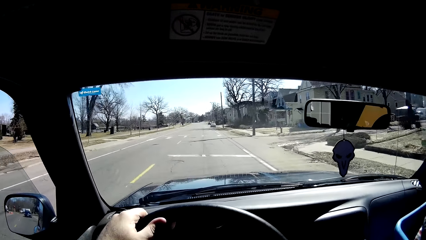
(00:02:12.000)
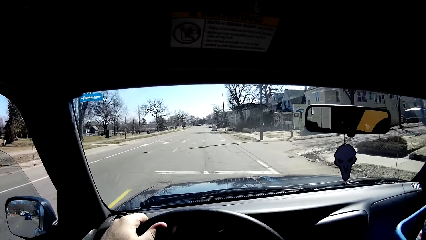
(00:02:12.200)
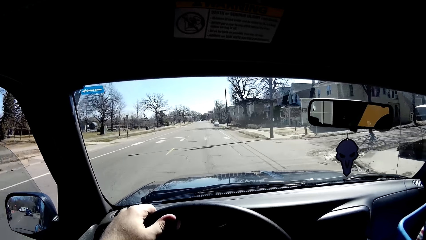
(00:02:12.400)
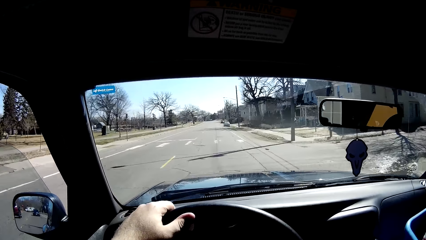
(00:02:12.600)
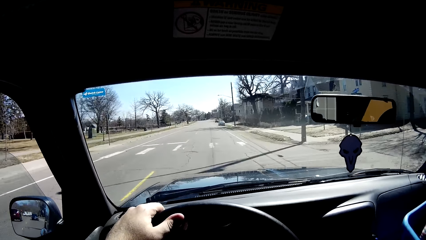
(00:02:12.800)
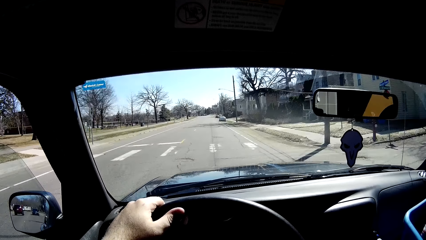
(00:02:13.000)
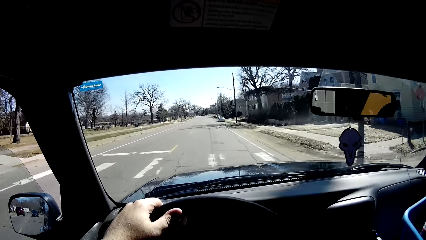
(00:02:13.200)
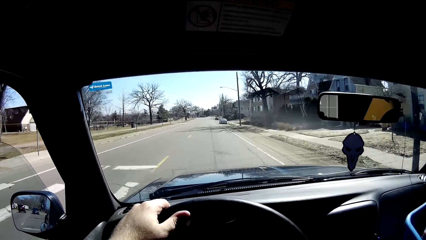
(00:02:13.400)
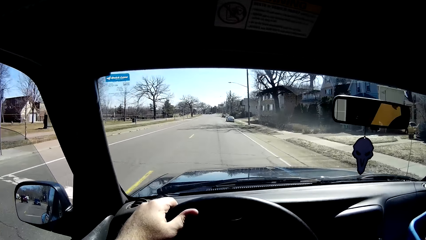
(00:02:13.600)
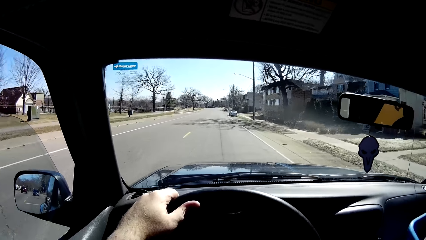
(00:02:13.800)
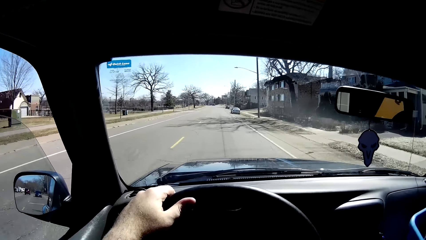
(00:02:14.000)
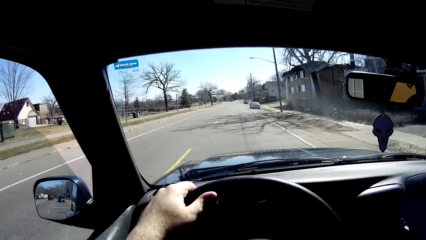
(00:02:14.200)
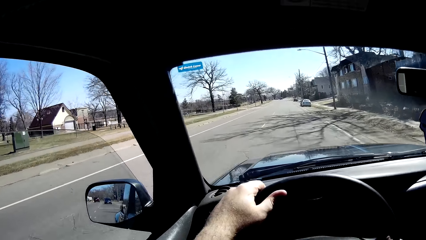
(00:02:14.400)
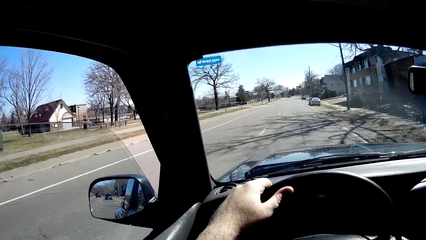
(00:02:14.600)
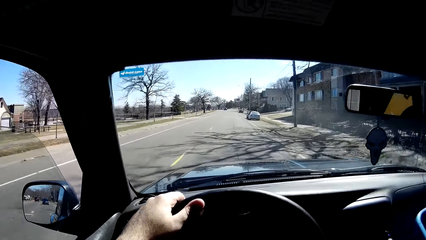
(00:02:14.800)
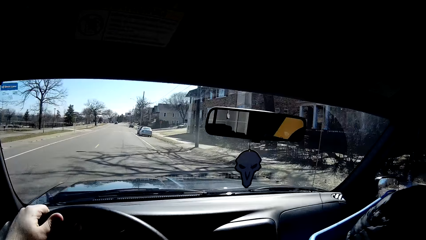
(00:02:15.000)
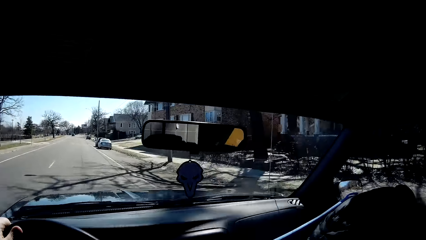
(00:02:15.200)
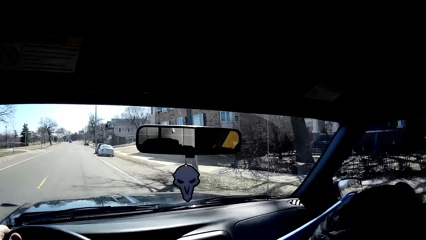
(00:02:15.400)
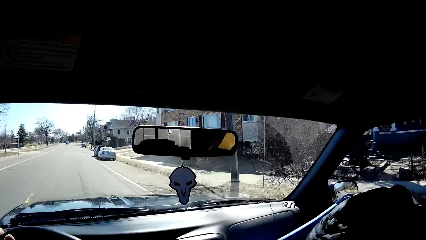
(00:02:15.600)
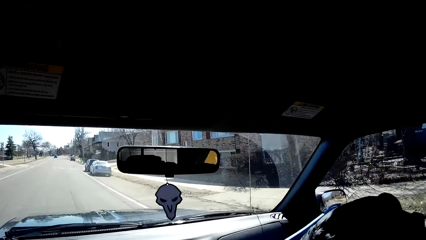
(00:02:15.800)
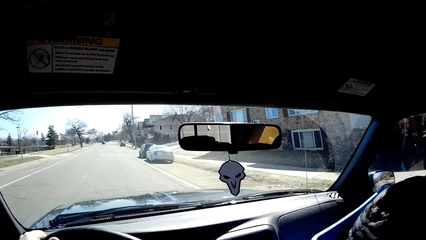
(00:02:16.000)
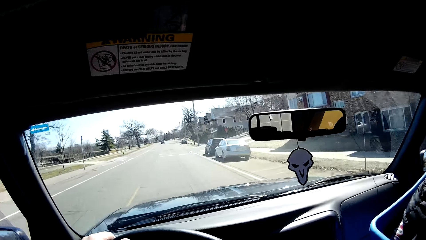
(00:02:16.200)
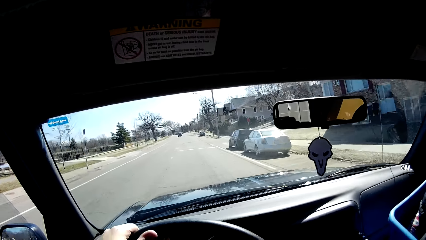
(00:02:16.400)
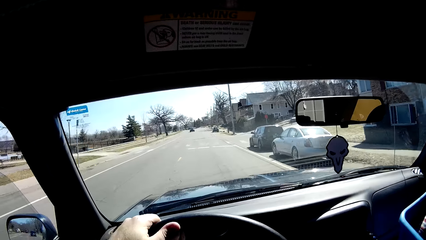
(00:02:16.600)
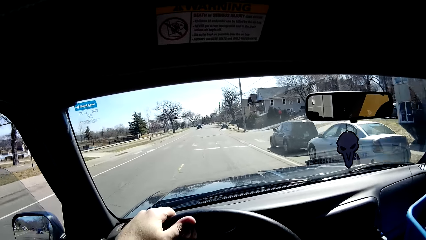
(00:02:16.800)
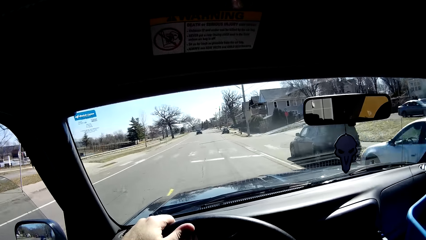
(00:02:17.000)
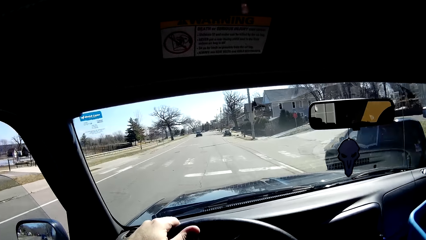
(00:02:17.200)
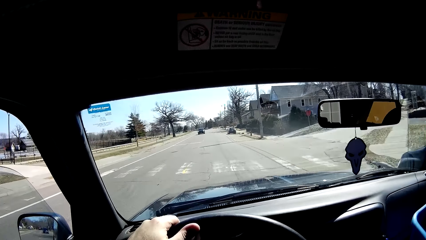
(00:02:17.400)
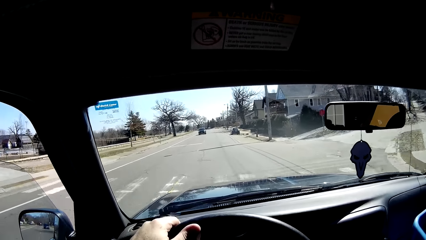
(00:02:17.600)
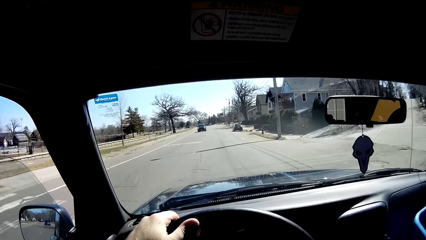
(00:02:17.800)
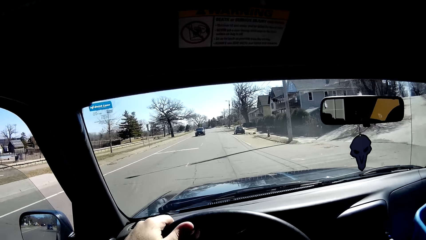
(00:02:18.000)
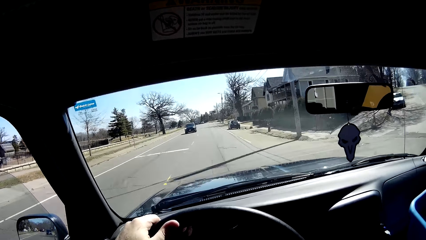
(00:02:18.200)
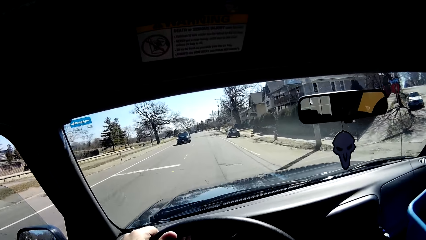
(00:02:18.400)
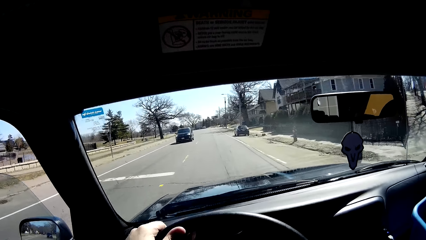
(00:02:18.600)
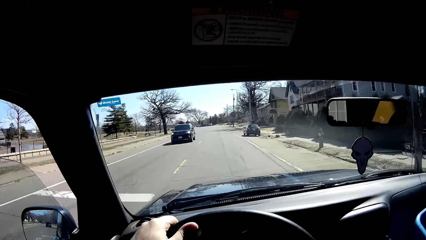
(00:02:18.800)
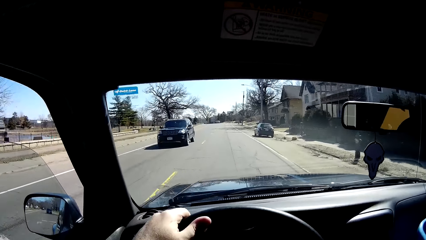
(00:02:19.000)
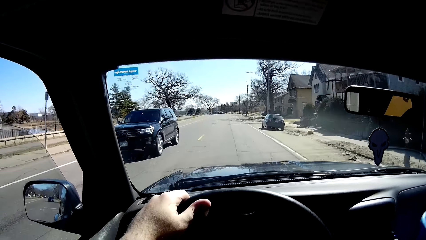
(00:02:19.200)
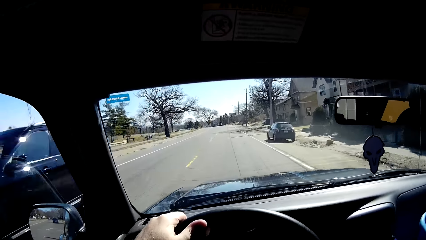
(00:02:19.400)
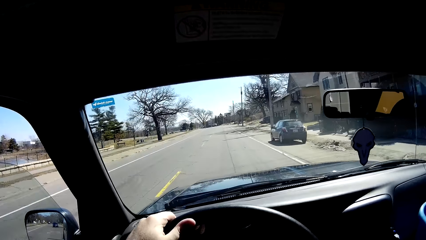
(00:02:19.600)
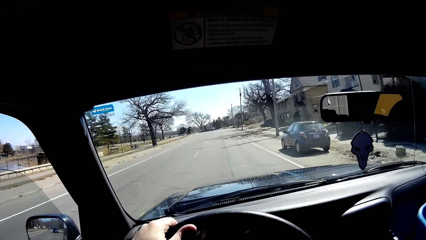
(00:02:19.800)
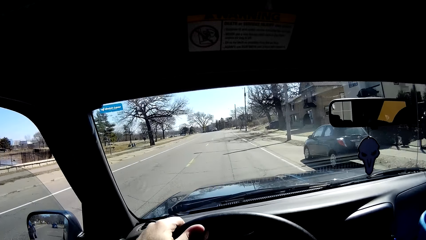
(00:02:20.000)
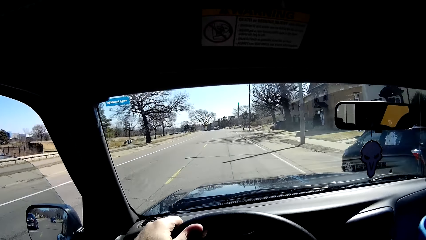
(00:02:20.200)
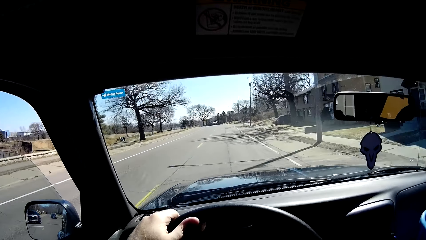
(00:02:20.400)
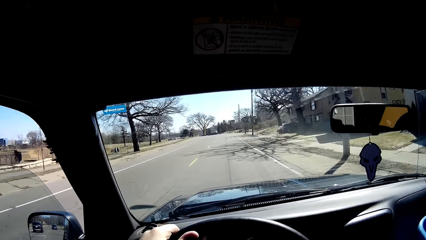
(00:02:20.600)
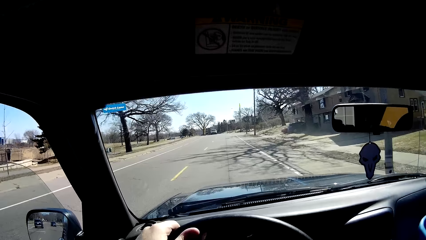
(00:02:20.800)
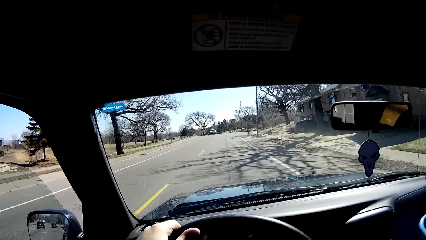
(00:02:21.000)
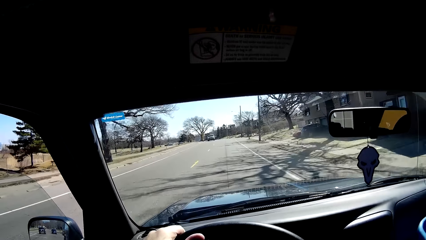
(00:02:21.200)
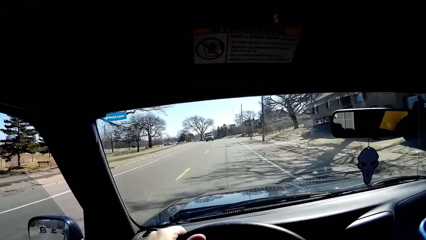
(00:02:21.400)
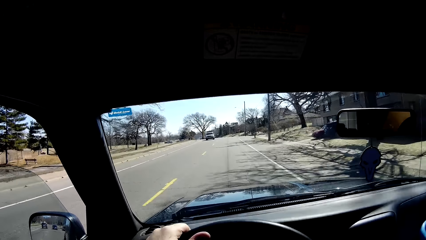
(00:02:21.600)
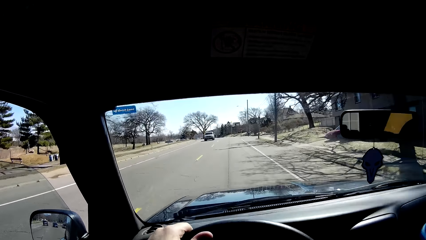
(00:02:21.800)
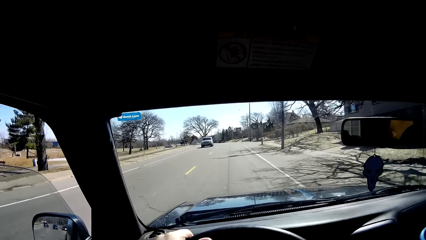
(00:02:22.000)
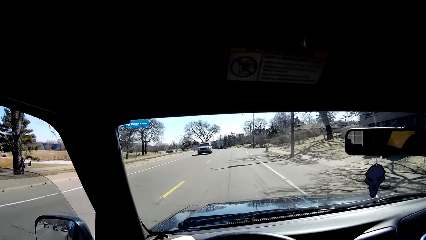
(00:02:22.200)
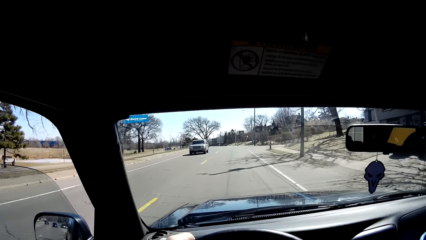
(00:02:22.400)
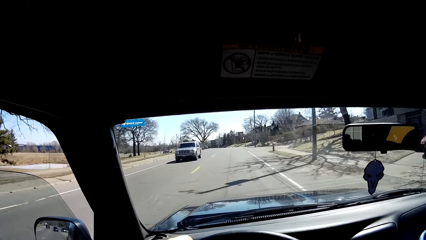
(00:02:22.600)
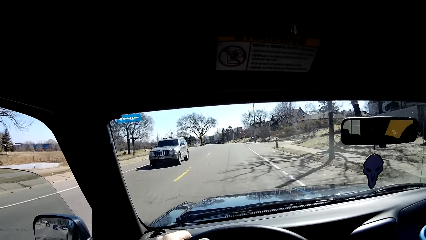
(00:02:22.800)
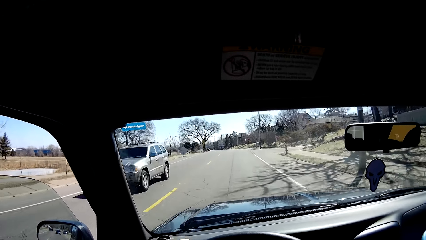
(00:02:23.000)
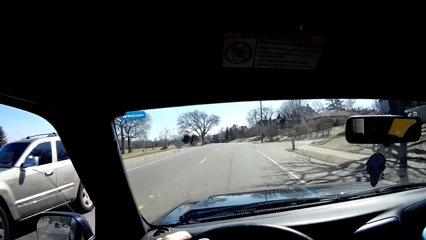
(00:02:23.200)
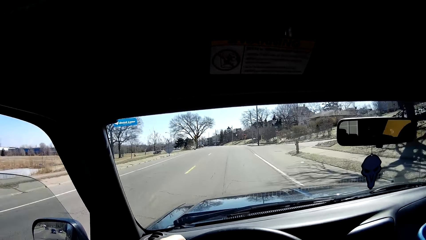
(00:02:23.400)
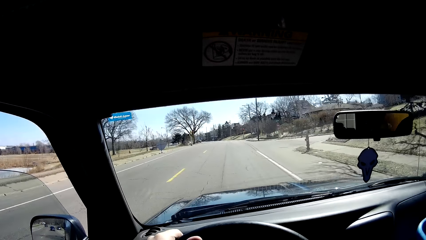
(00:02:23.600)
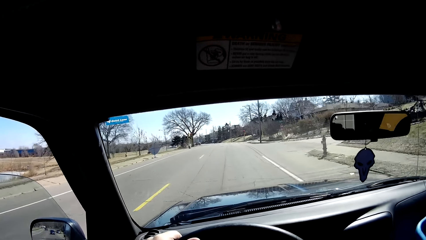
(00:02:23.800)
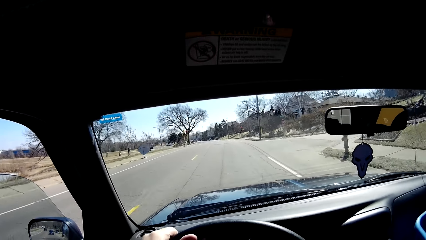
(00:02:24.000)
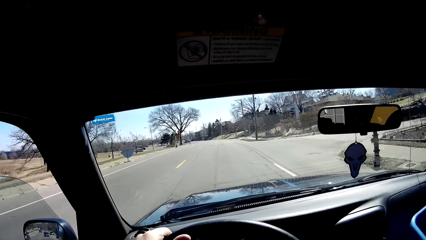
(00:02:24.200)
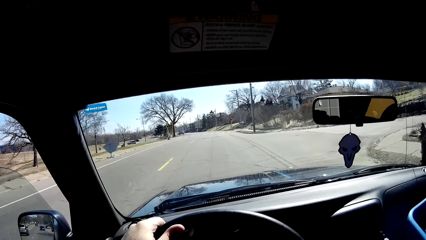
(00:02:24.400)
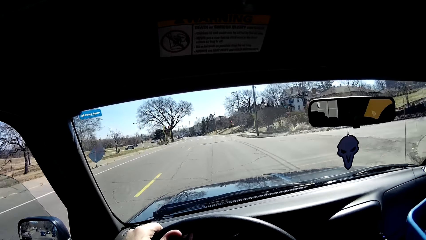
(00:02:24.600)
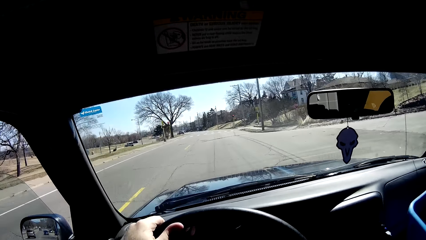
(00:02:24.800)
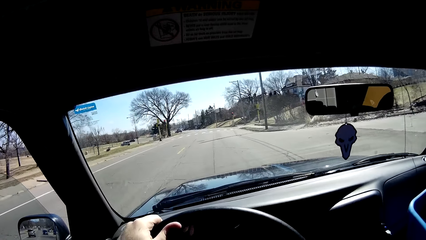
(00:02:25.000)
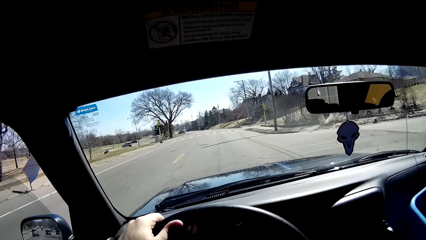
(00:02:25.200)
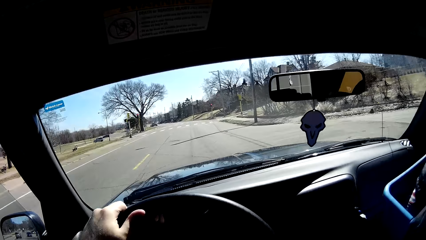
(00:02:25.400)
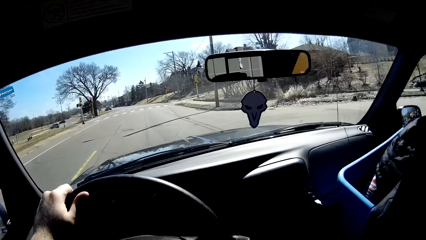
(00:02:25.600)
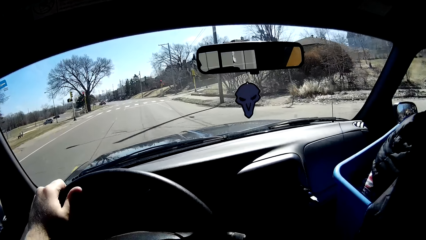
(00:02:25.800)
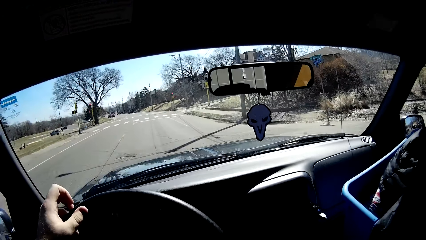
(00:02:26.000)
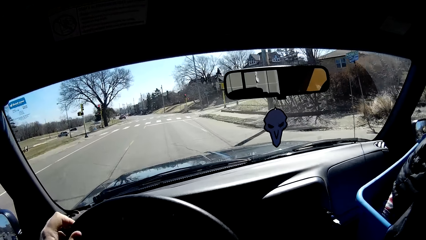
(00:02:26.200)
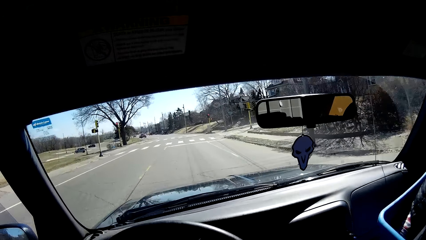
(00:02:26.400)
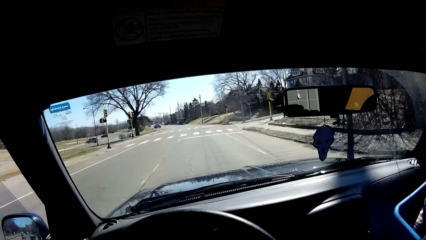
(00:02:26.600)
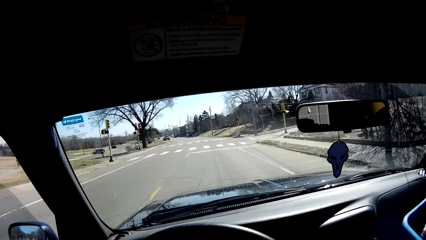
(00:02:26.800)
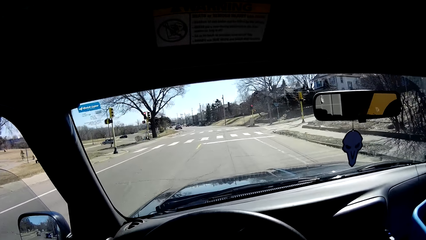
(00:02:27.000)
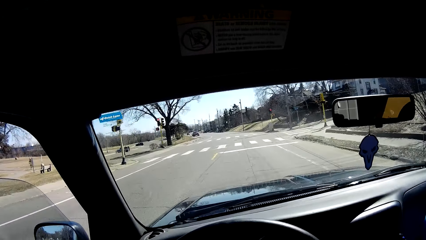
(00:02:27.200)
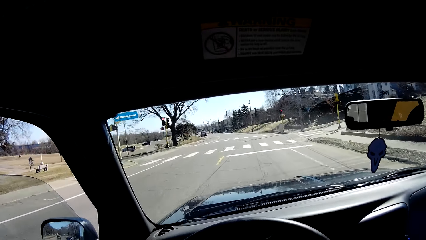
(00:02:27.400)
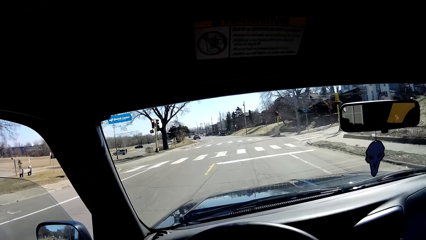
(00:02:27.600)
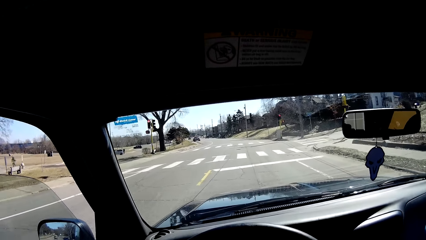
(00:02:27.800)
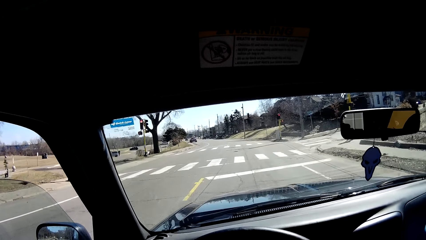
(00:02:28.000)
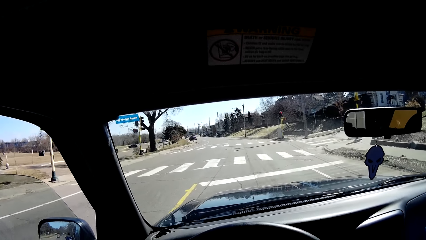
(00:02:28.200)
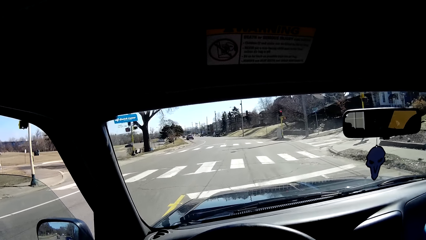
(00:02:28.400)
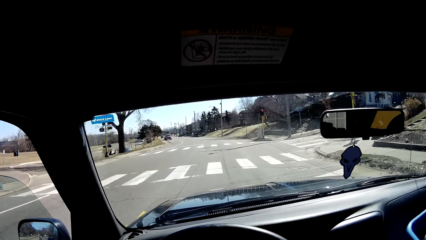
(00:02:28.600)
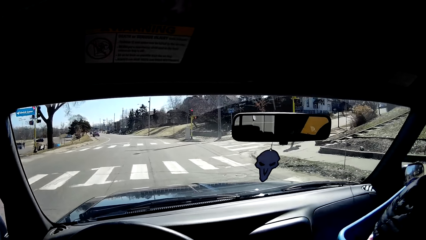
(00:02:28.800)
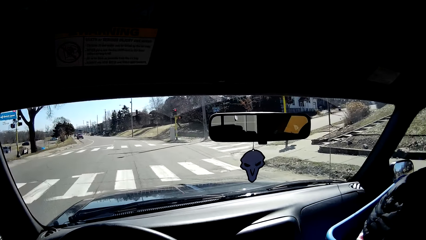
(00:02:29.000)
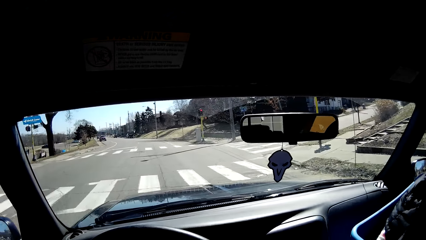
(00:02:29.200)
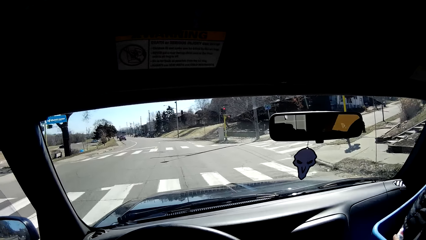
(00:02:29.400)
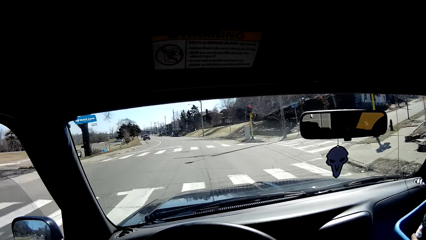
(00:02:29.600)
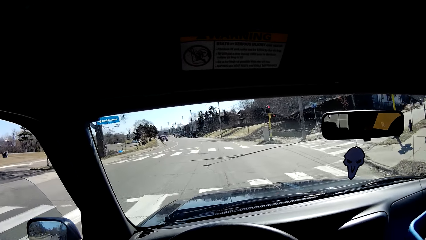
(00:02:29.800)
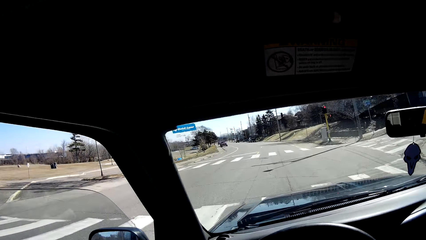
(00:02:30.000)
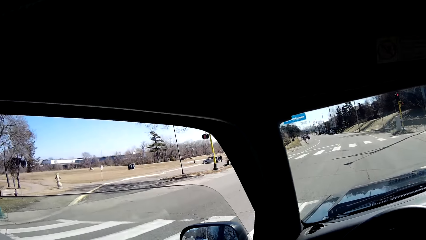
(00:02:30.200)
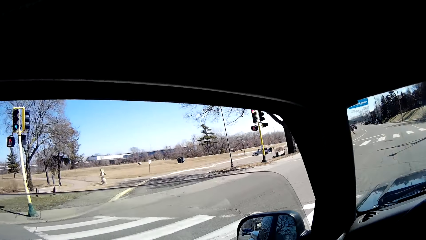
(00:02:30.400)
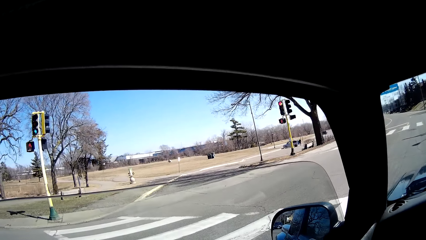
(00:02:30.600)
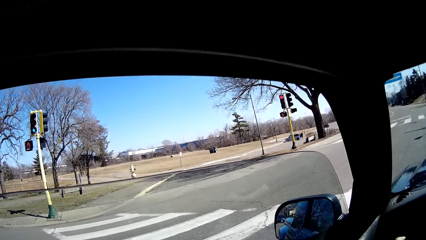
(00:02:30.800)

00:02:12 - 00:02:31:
The camera wearer moves his head. He stops on the junction.
